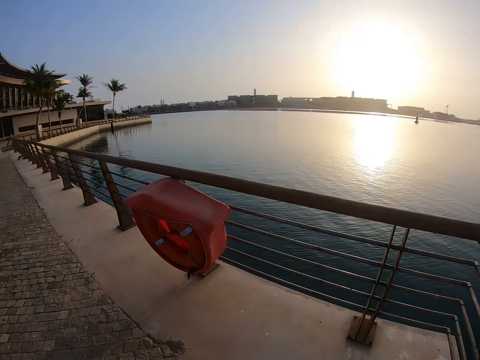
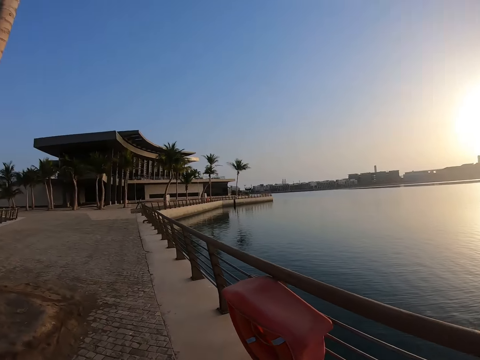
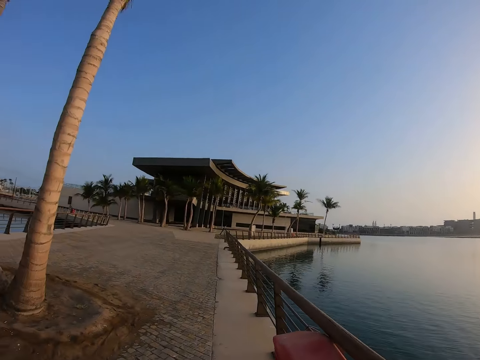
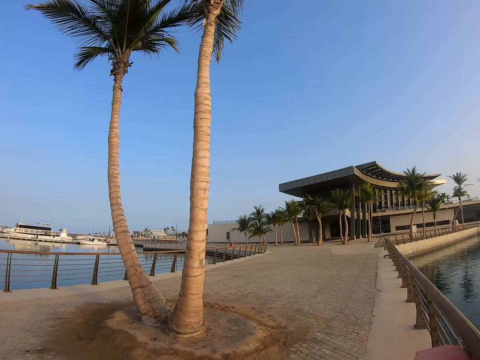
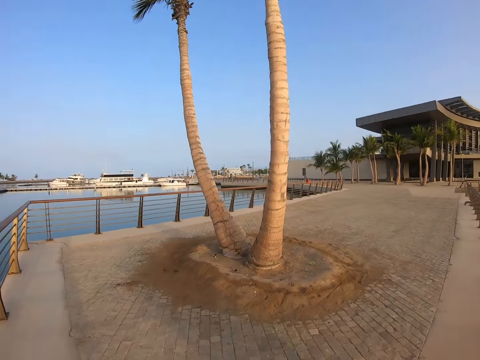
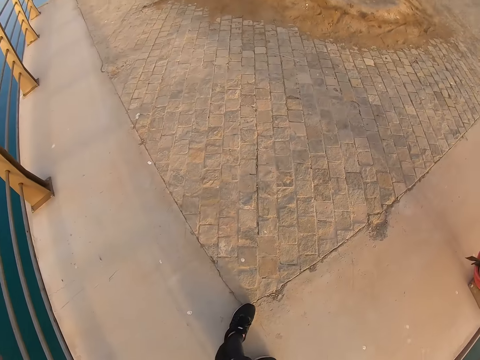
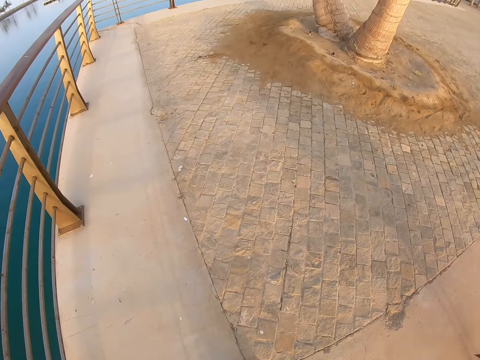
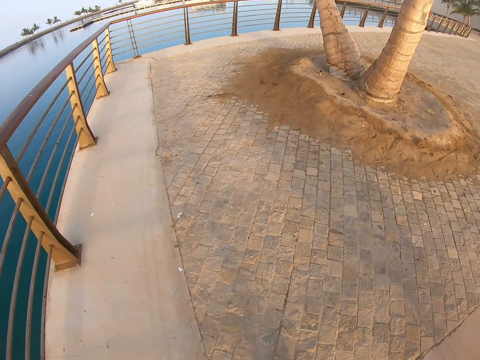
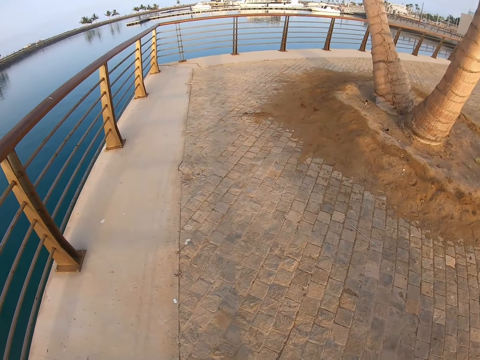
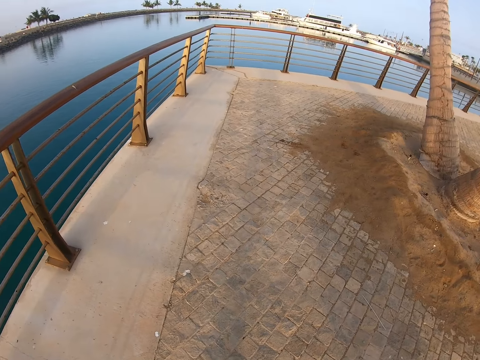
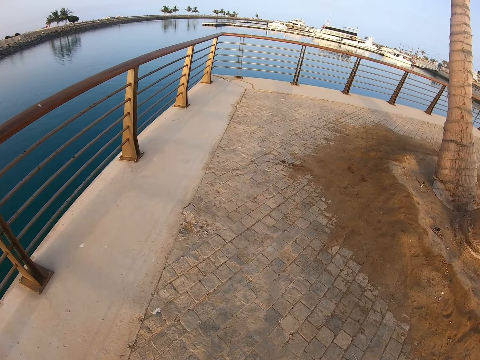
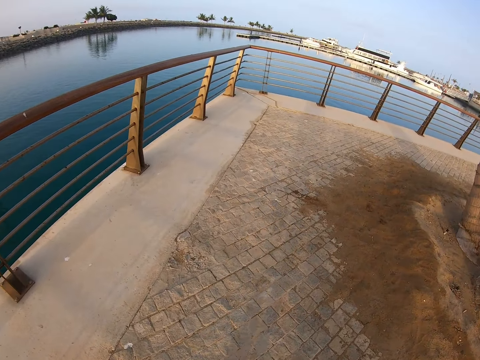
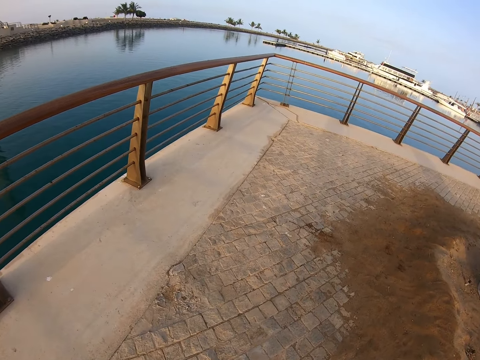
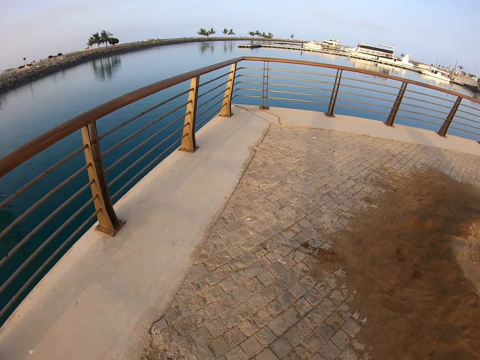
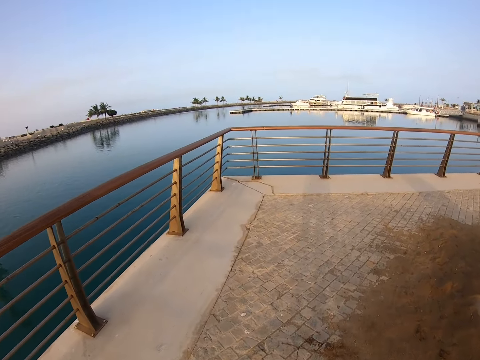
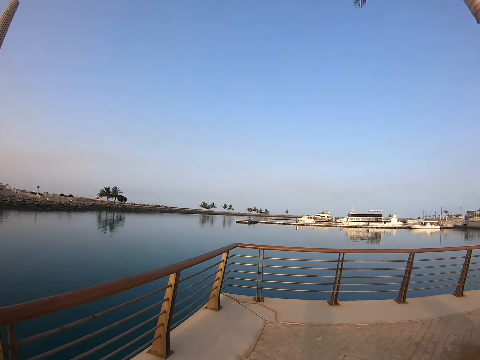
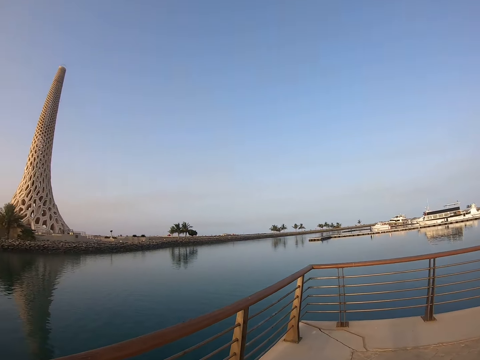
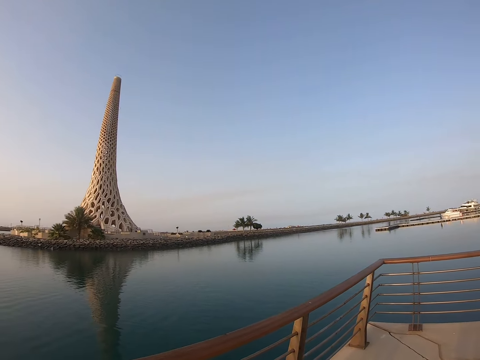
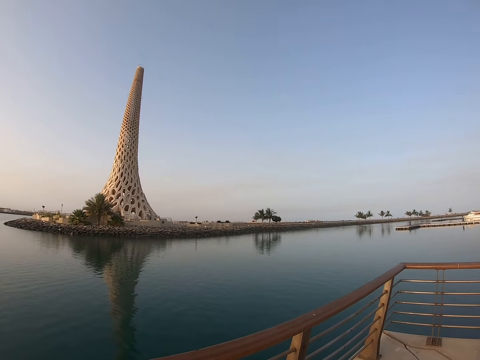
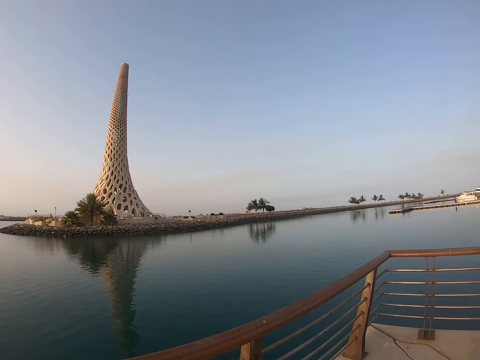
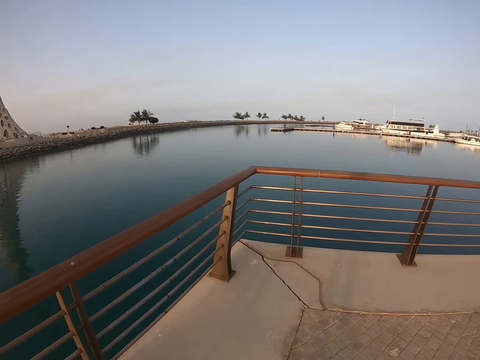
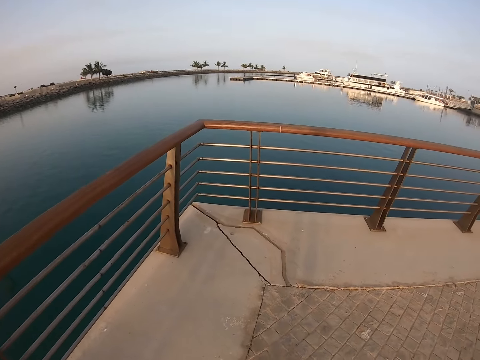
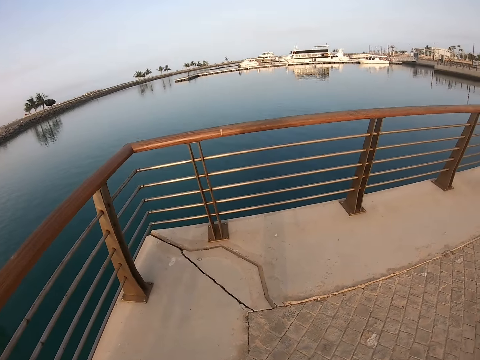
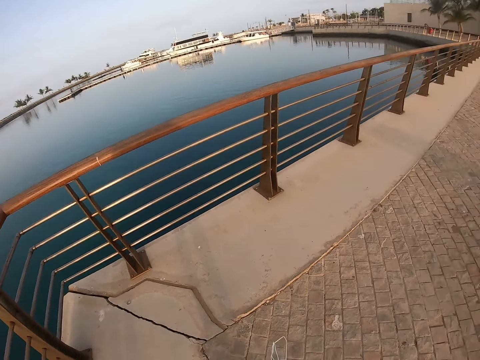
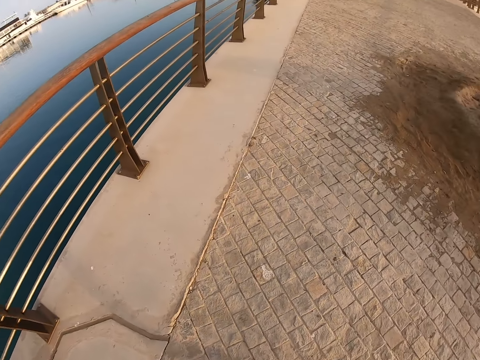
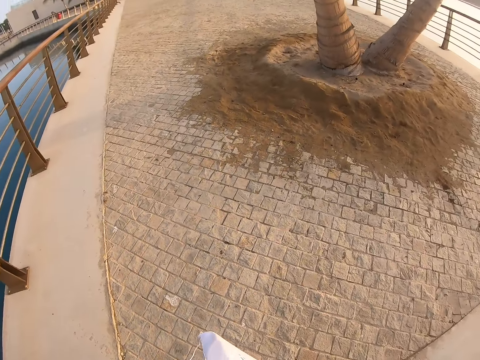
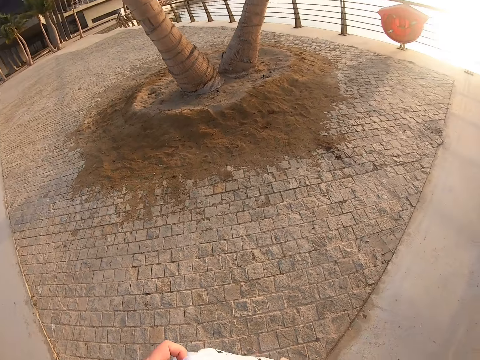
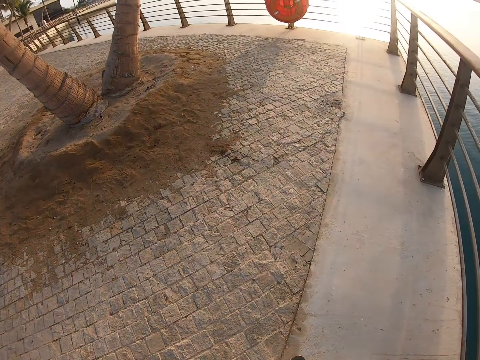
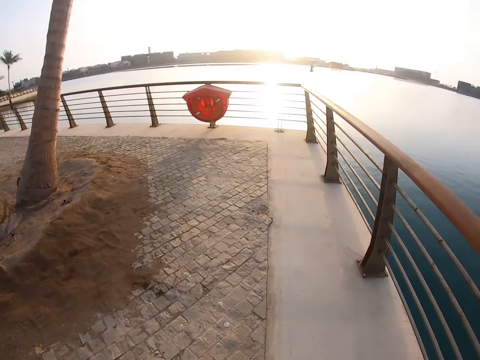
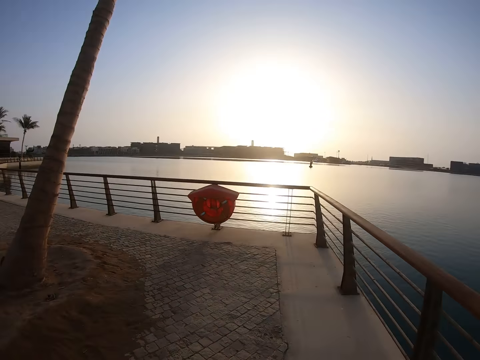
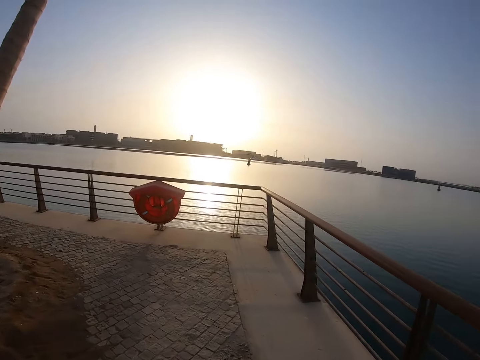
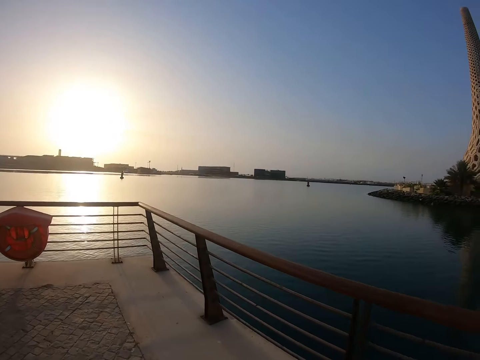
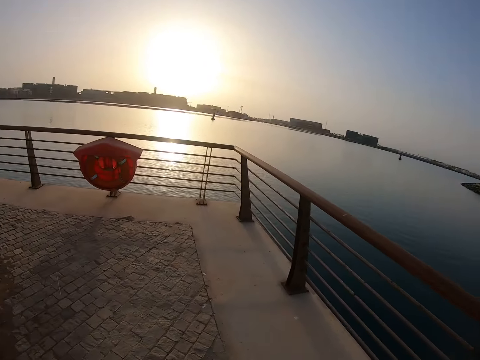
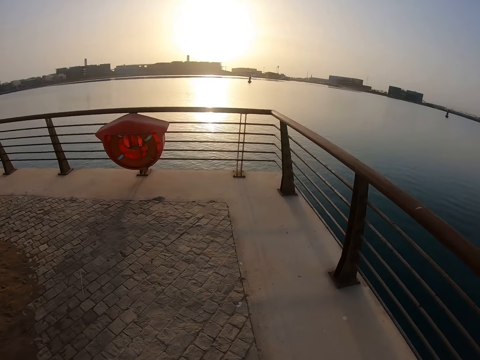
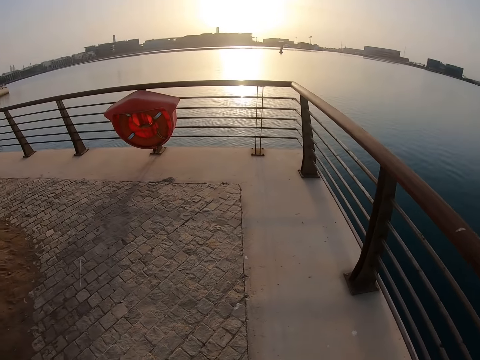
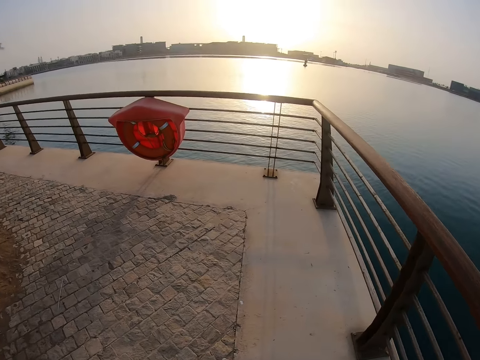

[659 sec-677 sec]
The camera wearer turns around. They look around. They walk on the pavement. They look around. They walk on the pavement. They turn around. They walk on the pavement.

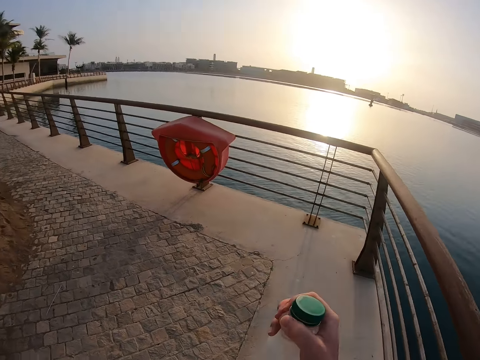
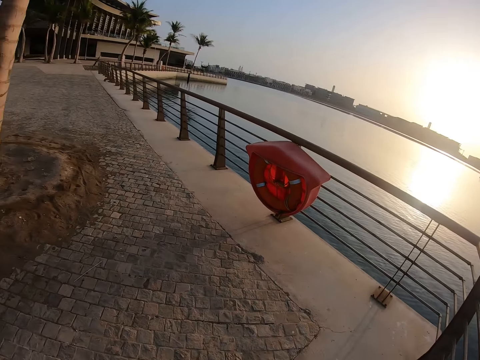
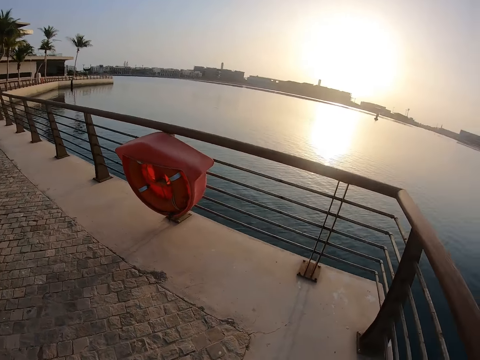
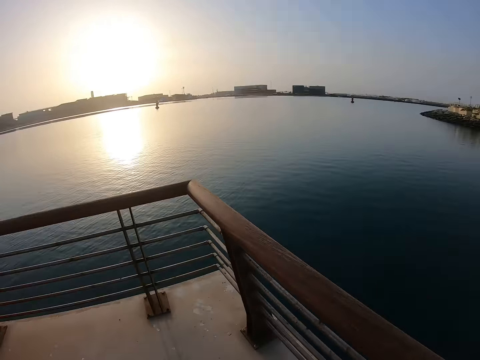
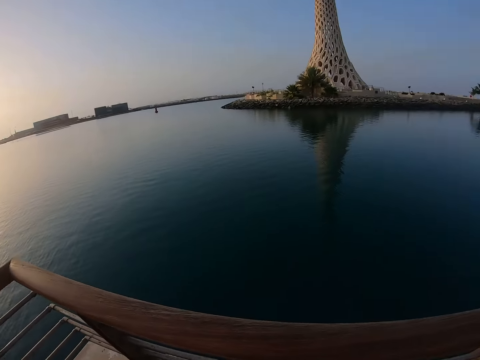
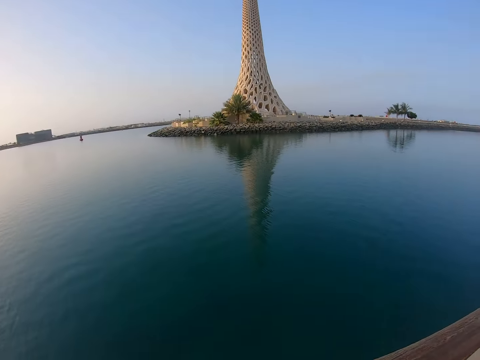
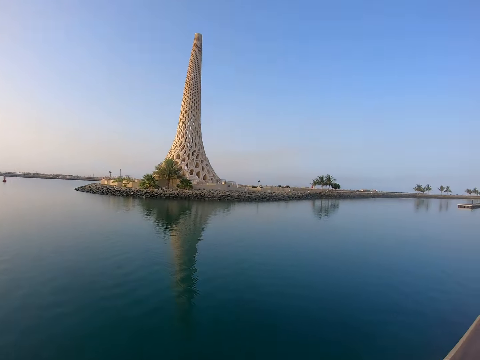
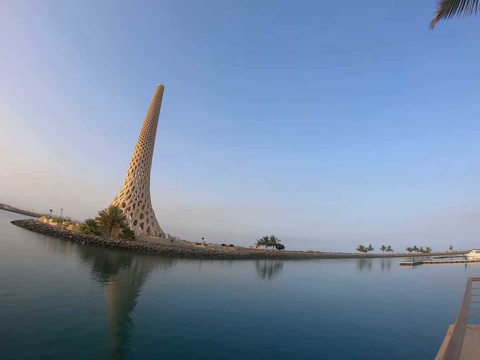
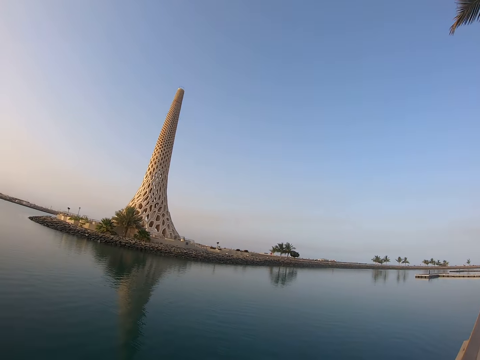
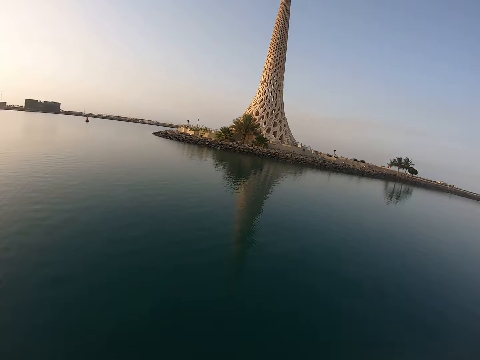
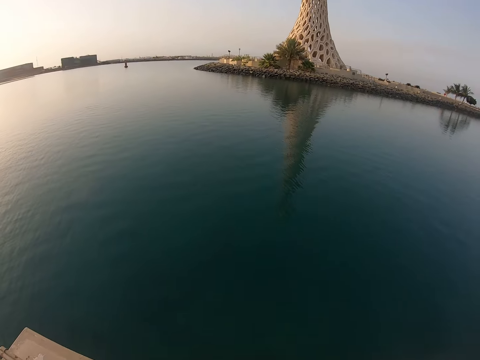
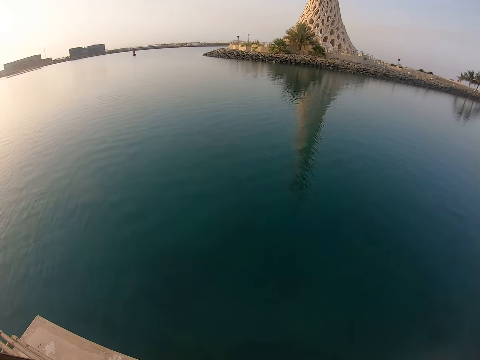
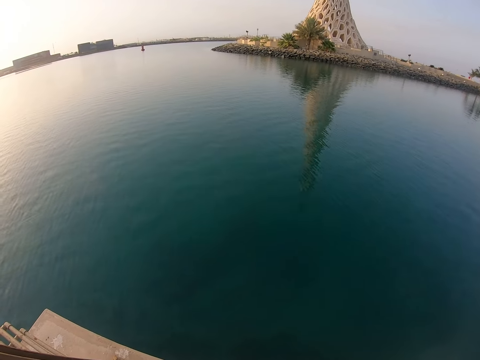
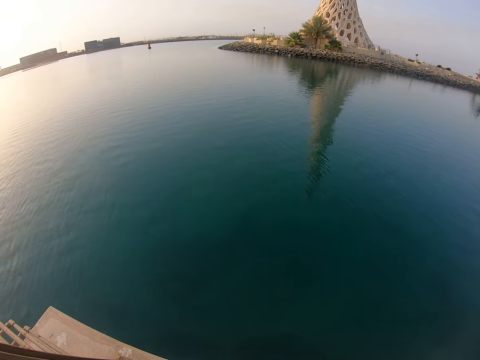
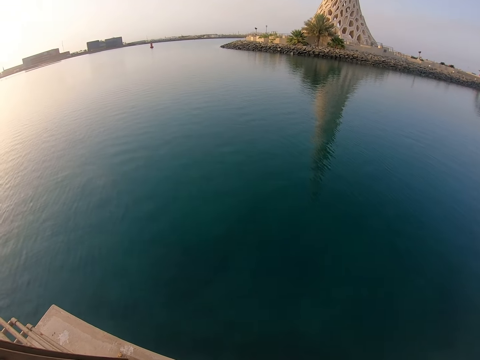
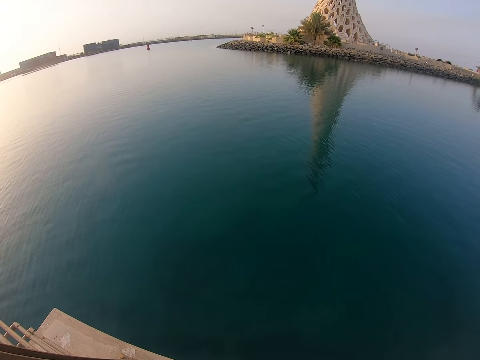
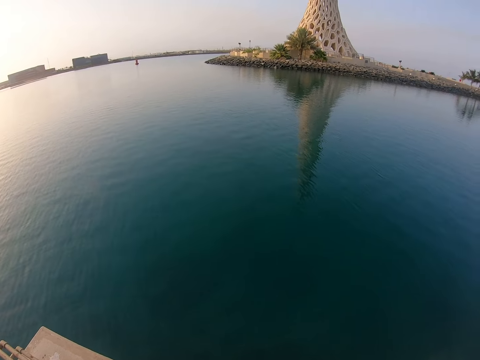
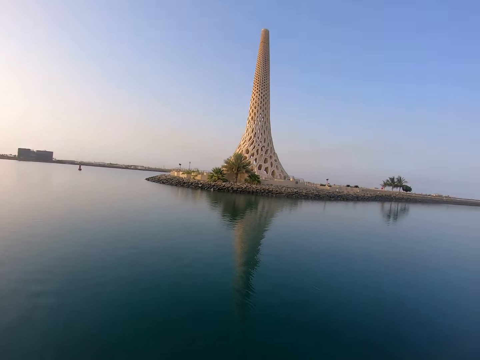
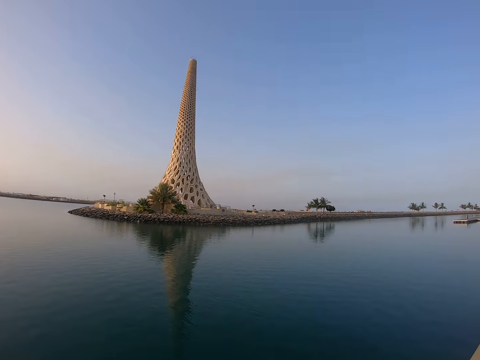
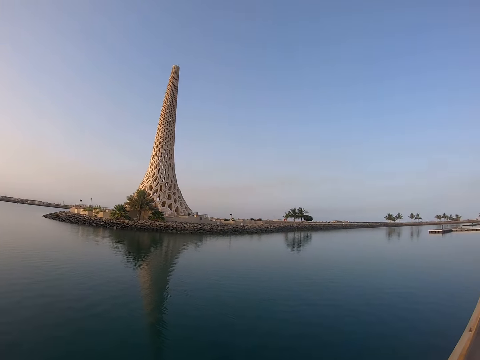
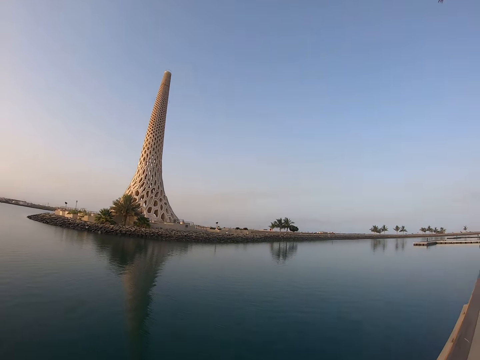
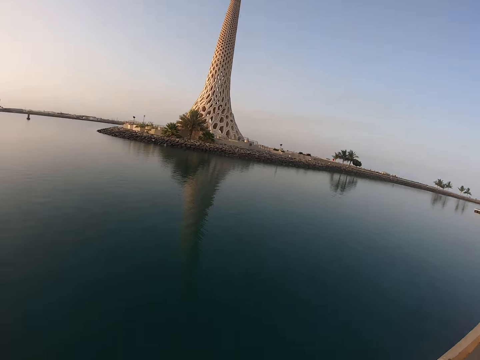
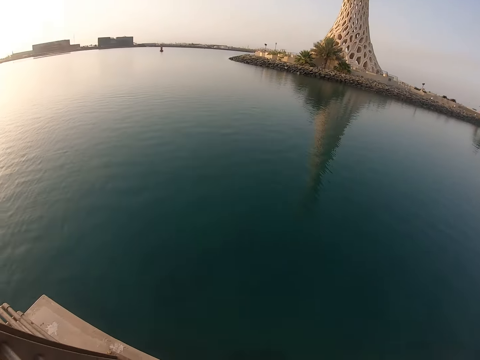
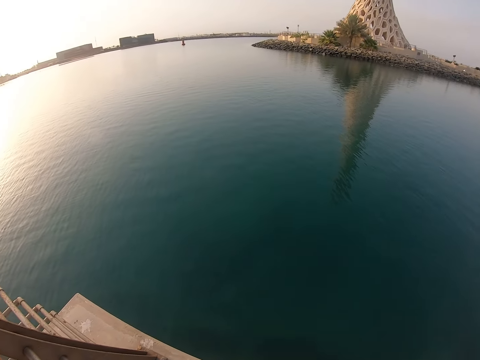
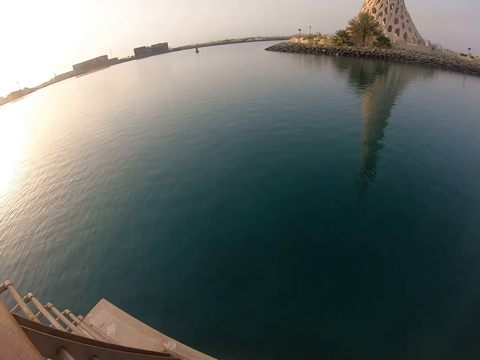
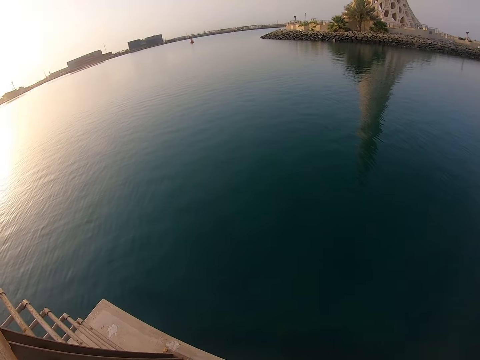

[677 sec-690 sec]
The camera wearer looks around. They look around repeatedly.
